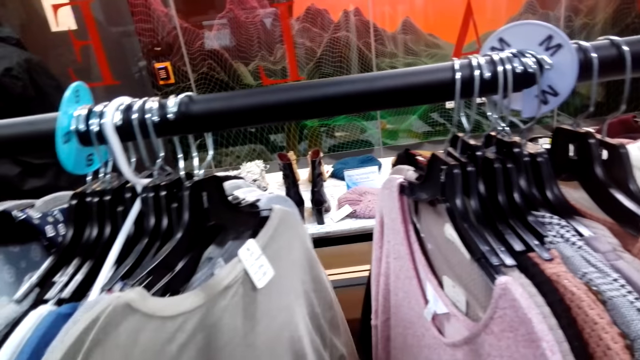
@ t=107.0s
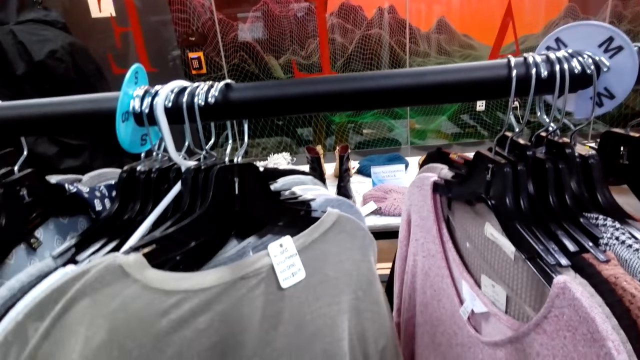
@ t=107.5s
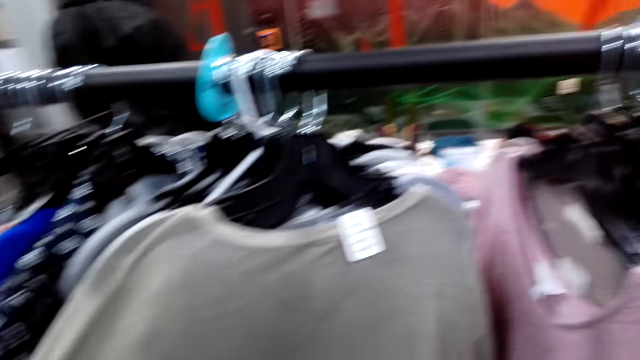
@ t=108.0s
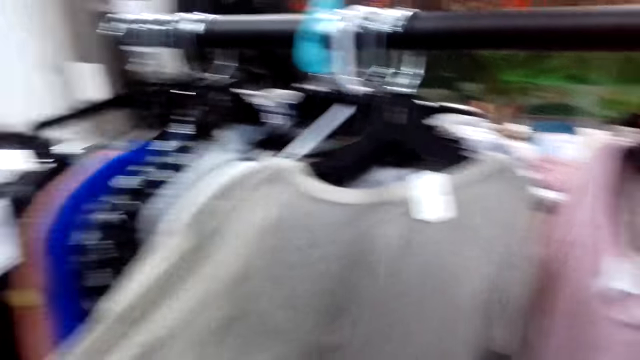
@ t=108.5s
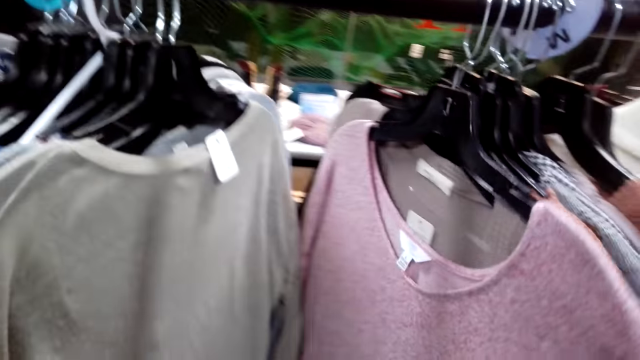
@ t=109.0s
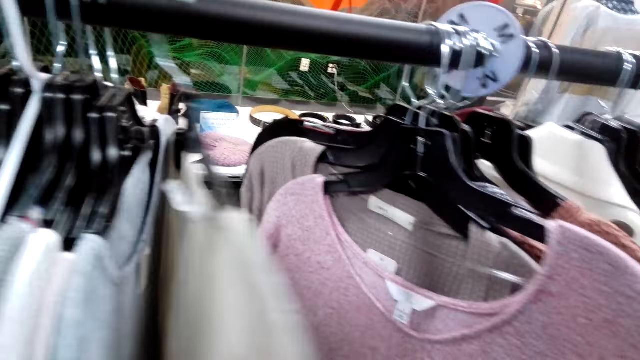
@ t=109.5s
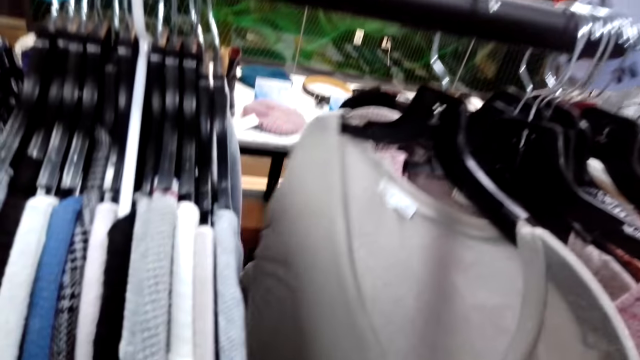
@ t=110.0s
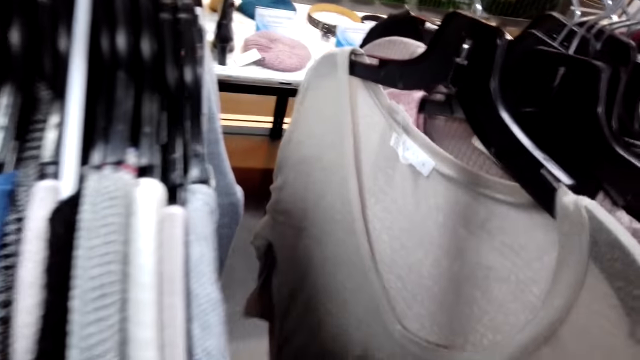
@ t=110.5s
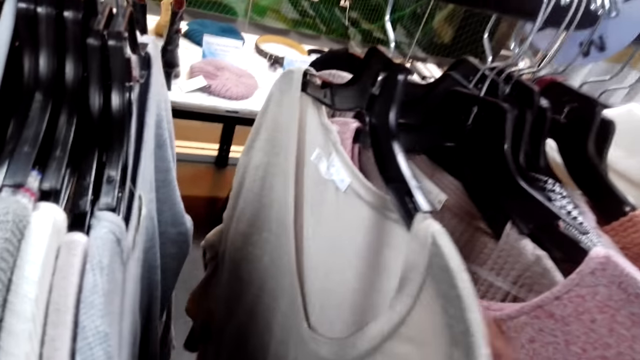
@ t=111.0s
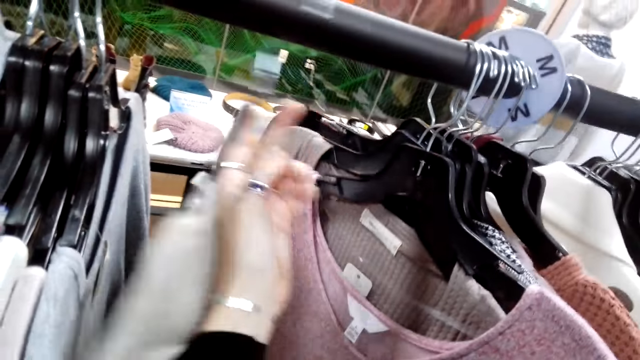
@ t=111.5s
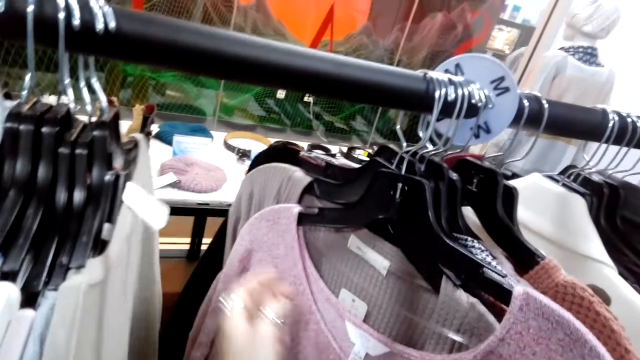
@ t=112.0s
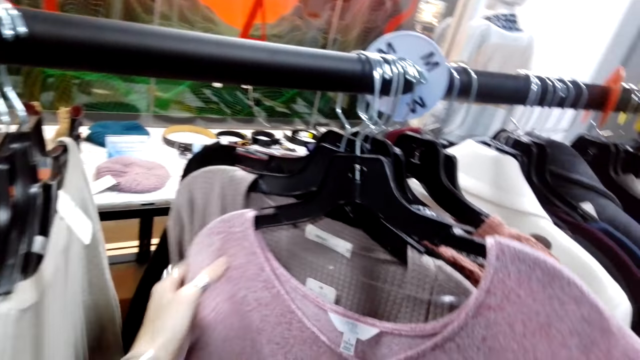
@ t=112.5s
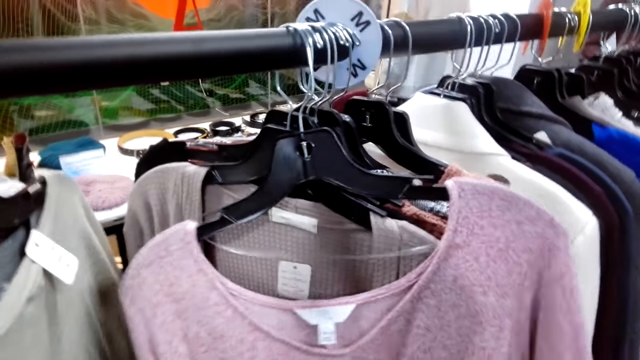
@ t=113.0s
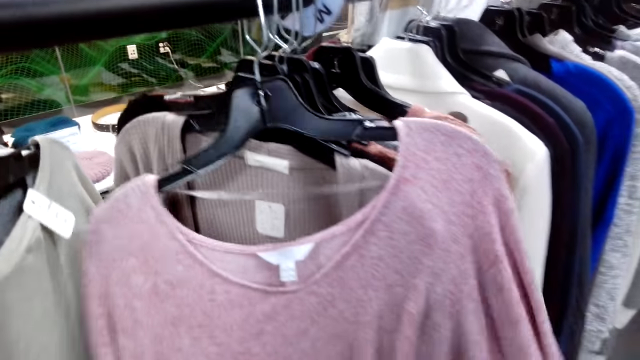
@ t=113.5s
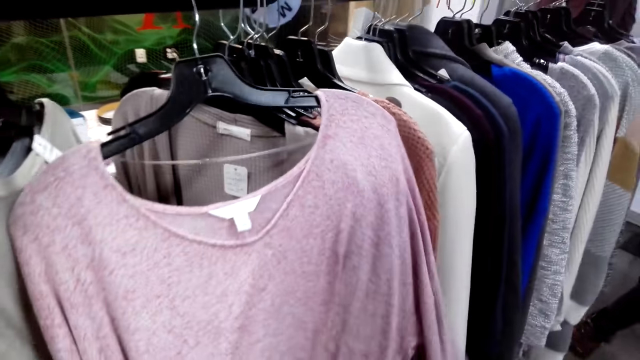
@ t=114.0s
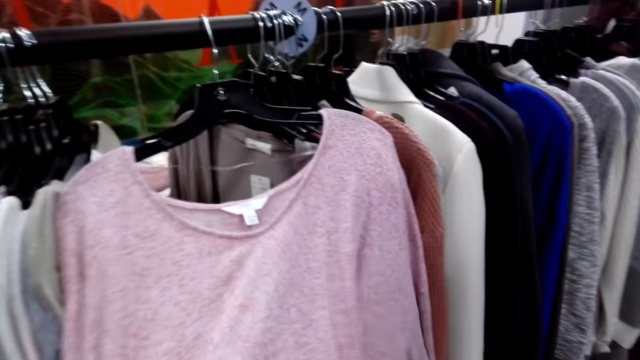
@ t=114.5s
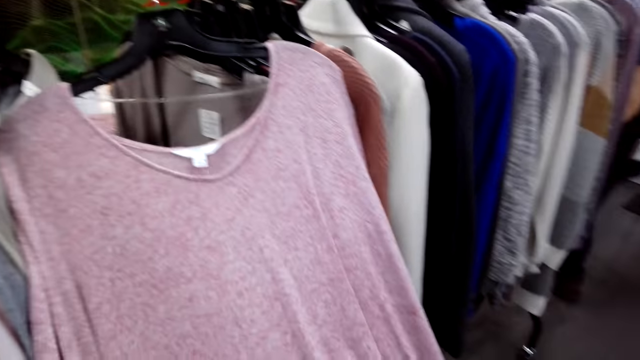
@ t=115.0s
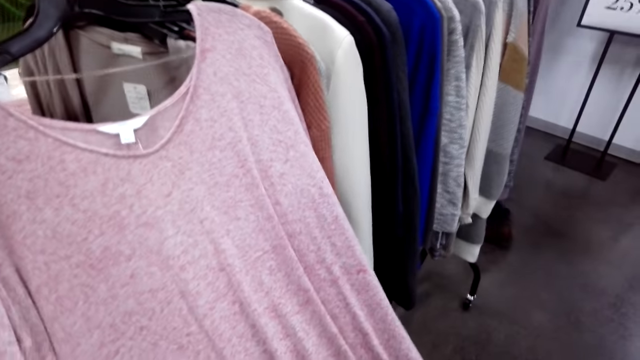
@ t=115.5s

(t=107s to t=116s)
The camera wearer turns to the side. They hold clothes on the hanger.

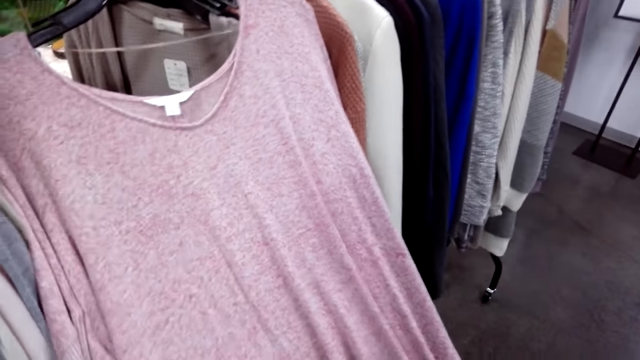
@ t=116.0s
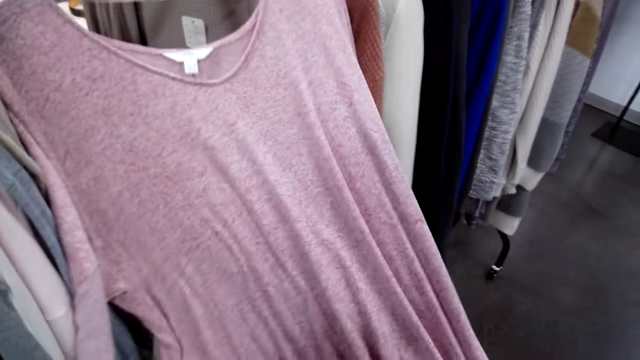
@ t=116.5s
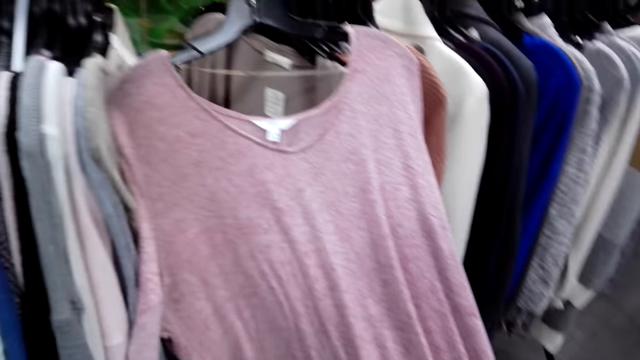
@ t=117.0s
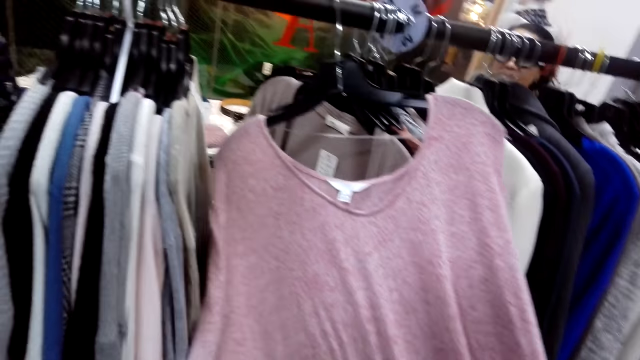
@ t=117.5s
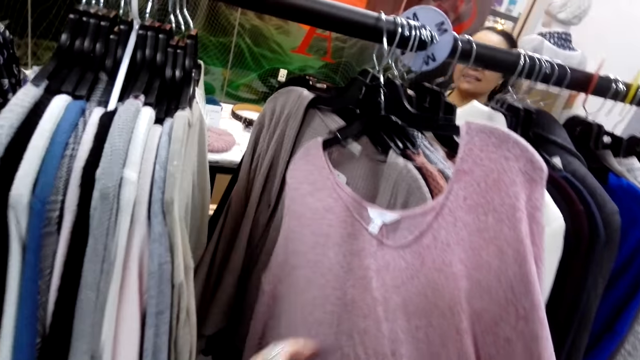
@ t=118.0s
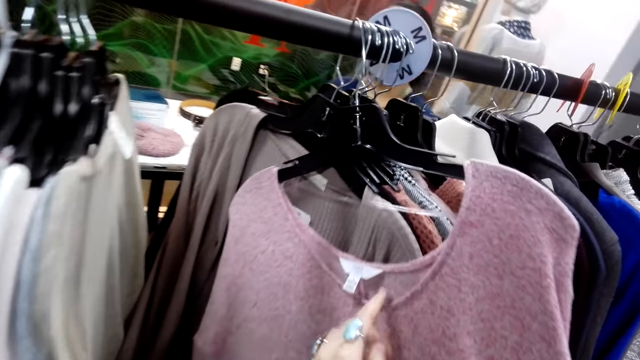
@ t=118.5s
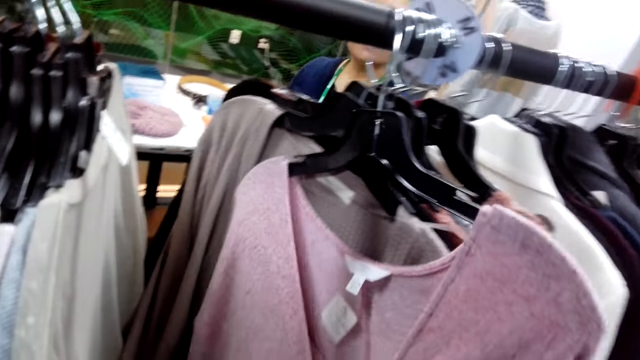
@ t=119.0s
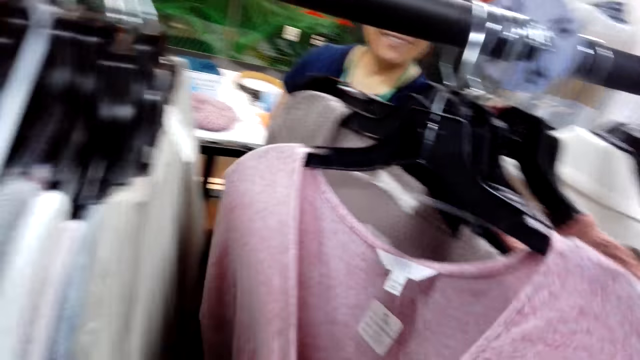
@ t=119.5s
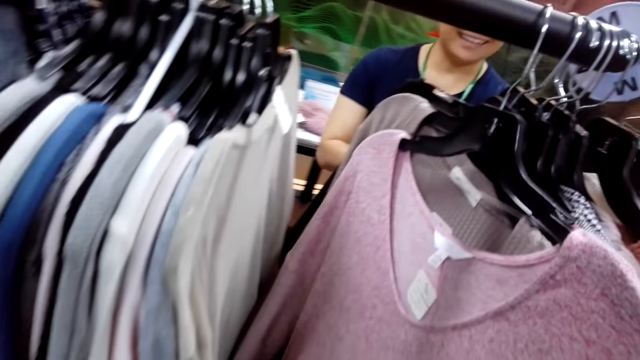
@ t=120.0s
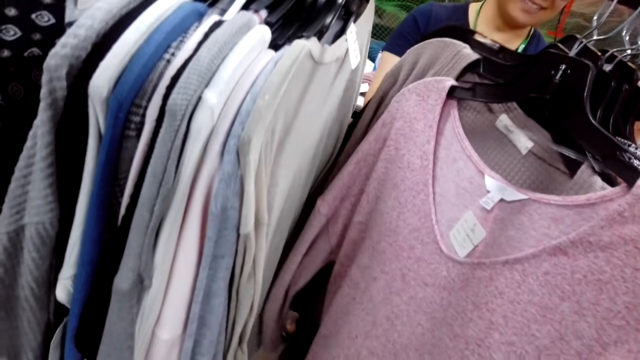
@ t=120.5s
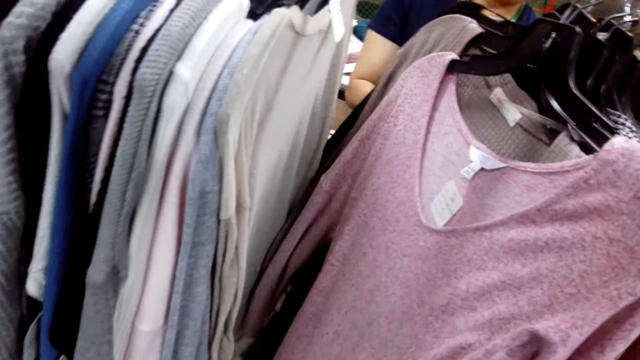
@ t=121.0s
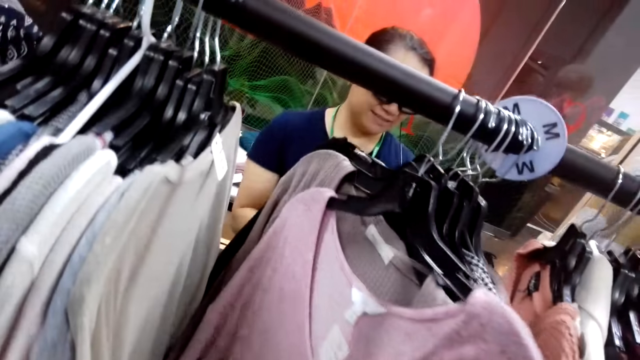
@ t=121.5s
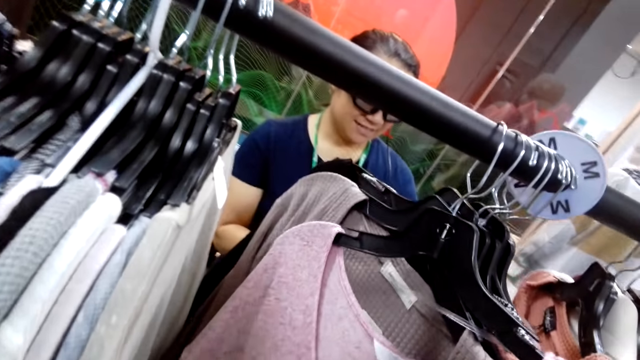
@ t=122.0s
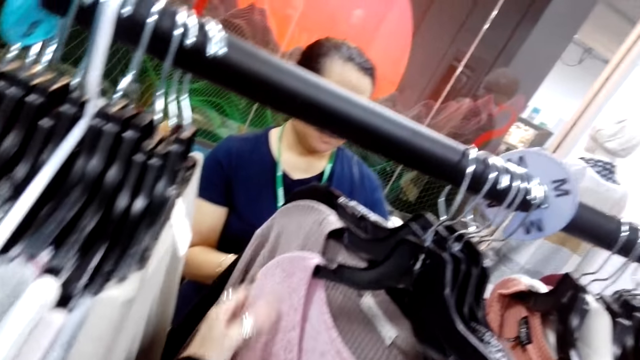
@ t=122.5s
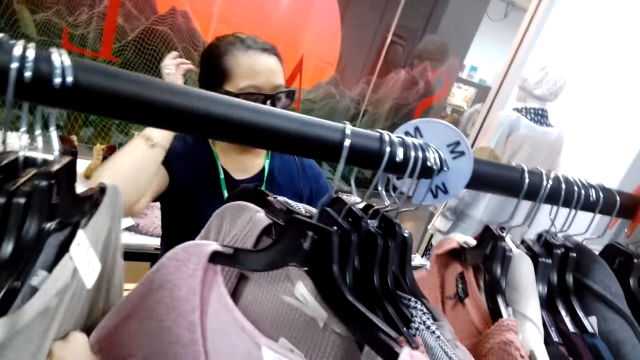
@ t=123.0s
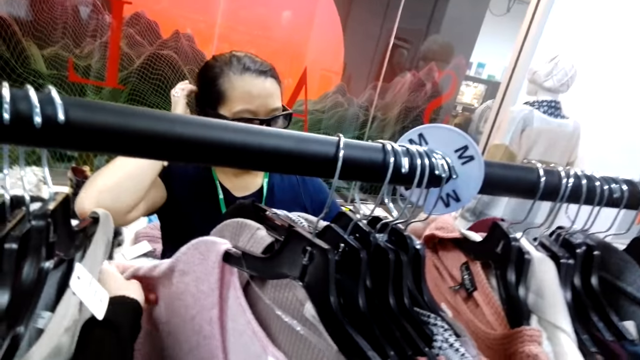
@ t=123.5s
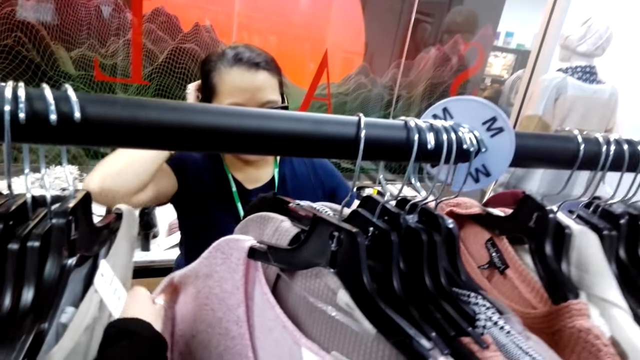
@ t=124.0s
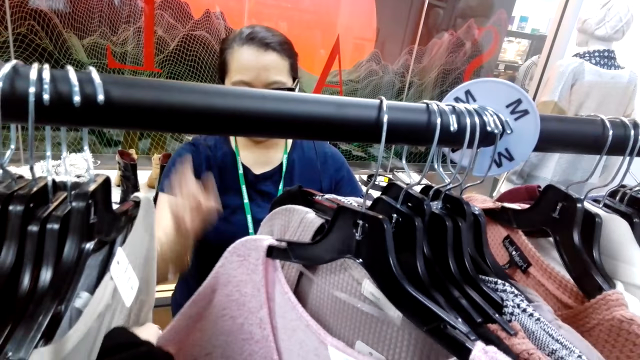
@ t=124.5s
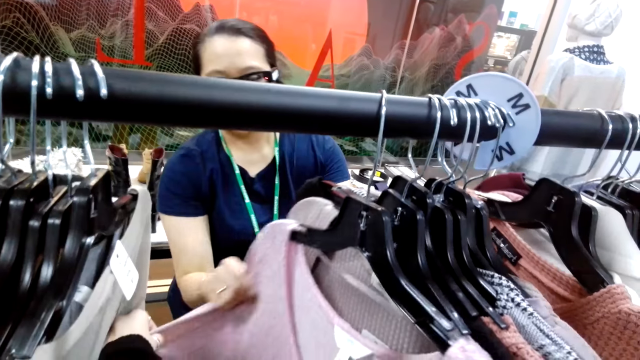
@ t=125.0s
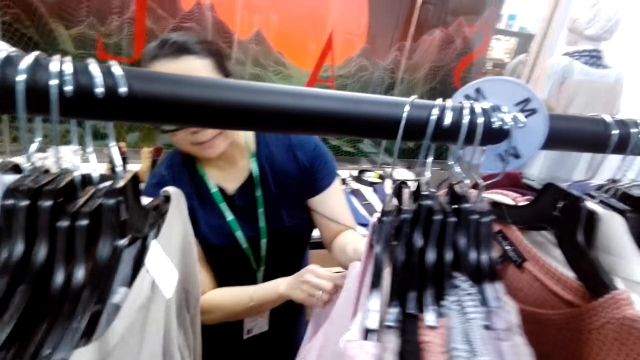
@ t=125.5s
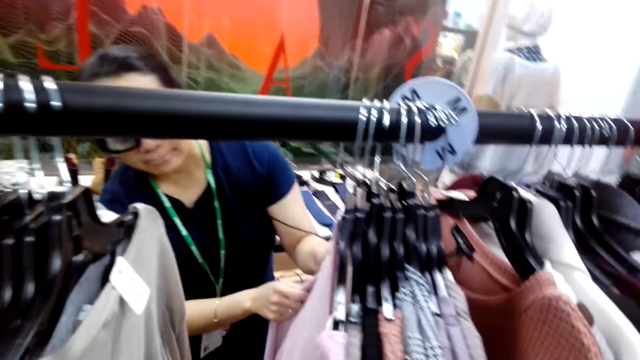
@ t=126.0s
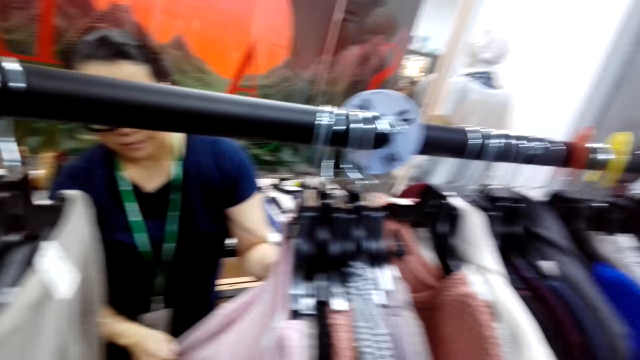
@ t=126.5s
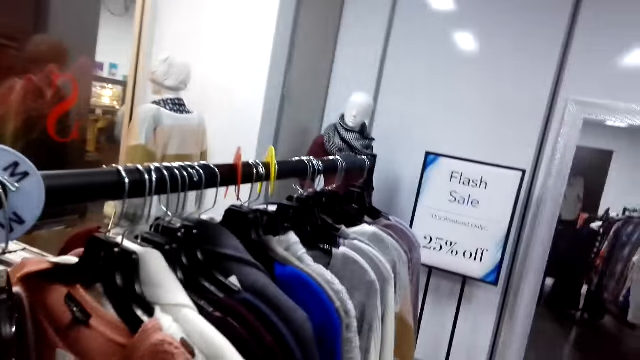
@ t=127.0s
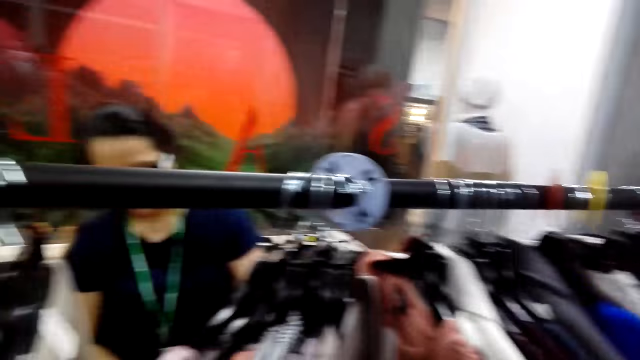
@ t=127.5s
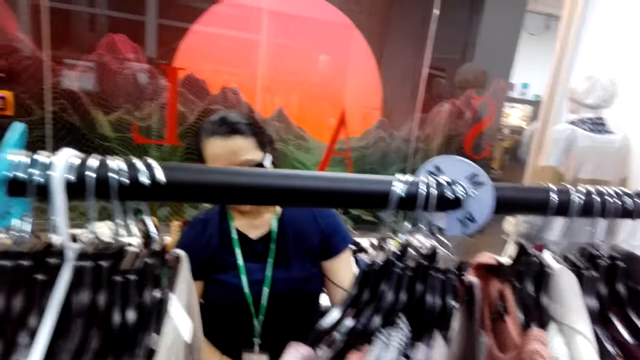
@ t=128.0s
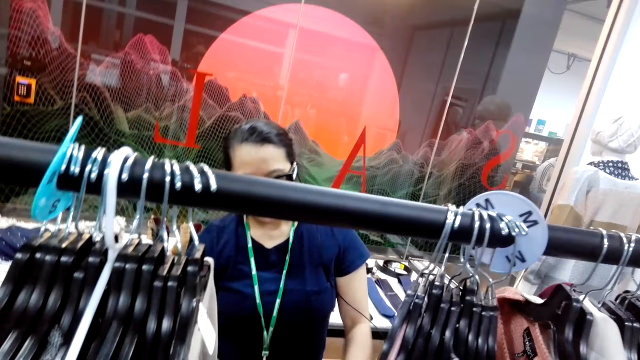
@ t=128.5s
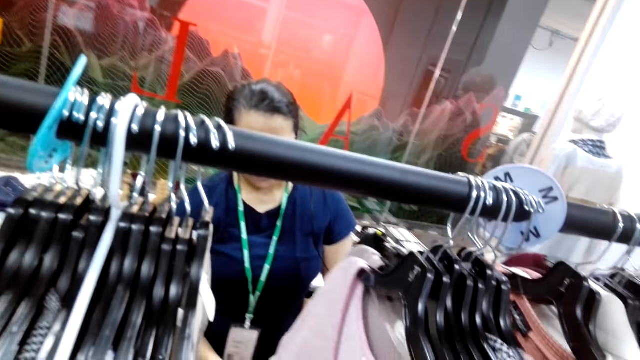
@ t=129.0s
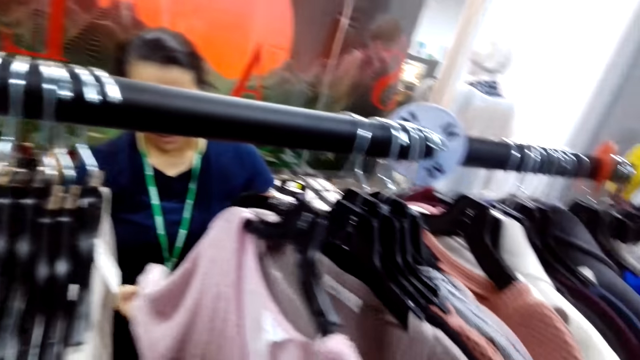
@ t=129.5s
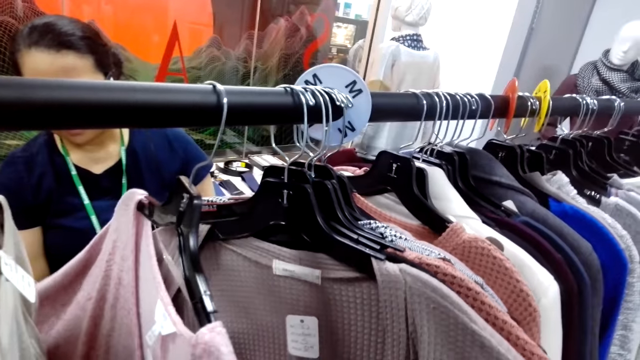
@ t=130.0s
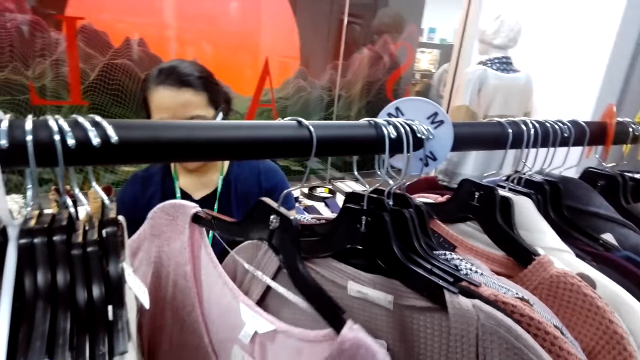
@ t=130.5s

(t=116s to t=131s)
The camera wearer turns to the side. They hold clothes on the hanger. A man holds the clothes on the hanger. The camera wearer holds the clothes on the hanger. The man holds the clothes on the hanger. The camera wearer turns to the side. The man holds the clothes on the hanger.
